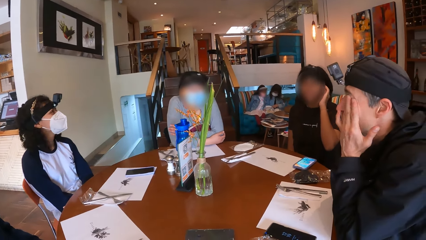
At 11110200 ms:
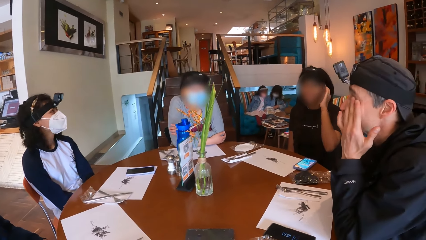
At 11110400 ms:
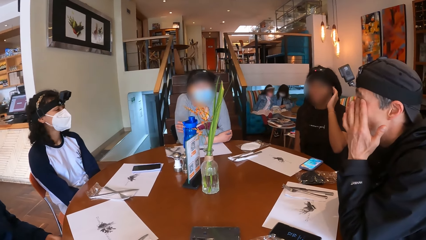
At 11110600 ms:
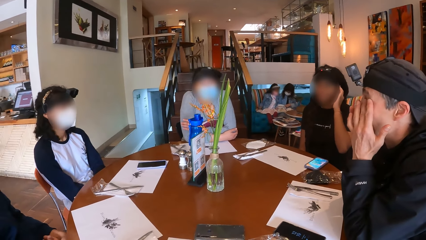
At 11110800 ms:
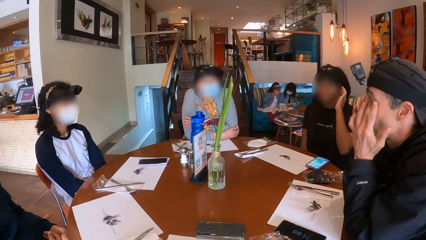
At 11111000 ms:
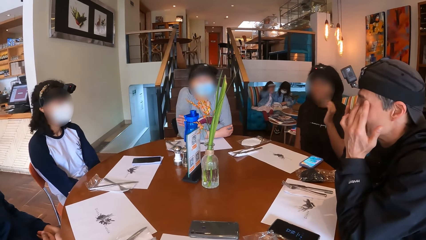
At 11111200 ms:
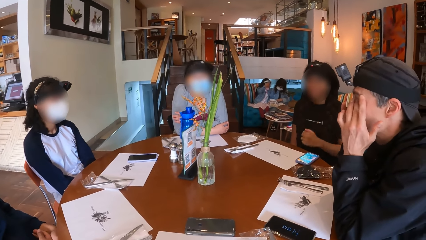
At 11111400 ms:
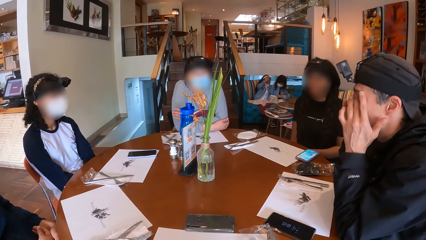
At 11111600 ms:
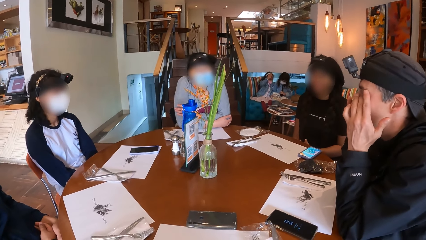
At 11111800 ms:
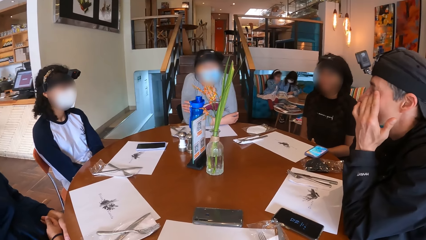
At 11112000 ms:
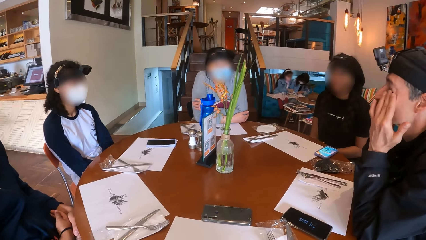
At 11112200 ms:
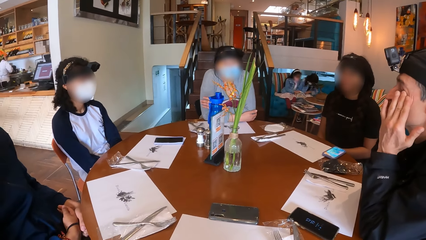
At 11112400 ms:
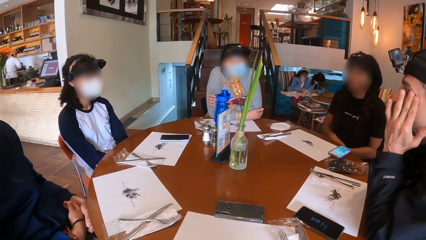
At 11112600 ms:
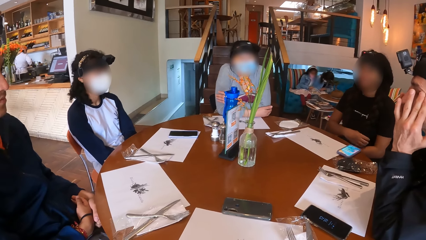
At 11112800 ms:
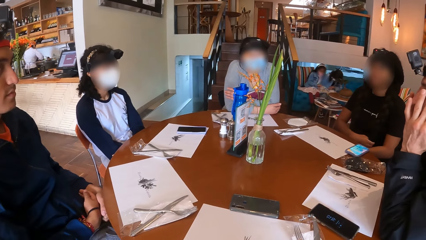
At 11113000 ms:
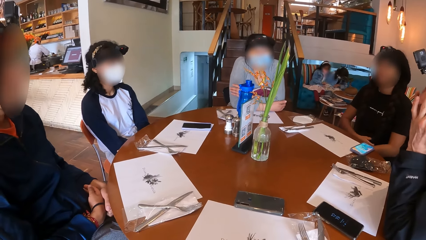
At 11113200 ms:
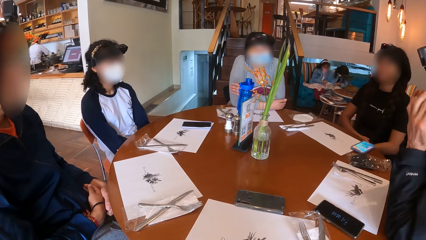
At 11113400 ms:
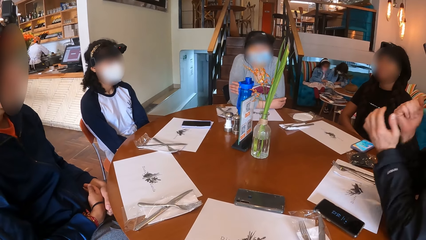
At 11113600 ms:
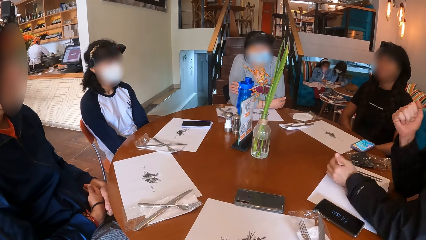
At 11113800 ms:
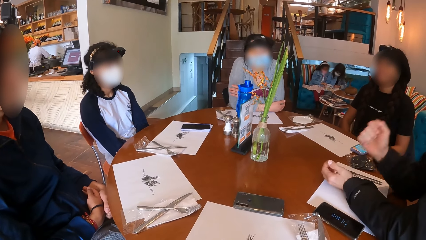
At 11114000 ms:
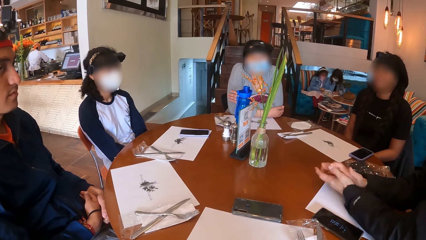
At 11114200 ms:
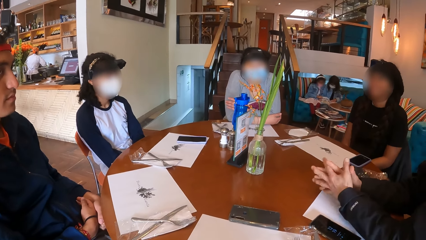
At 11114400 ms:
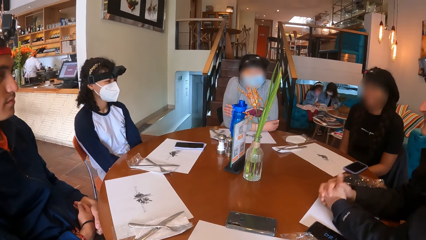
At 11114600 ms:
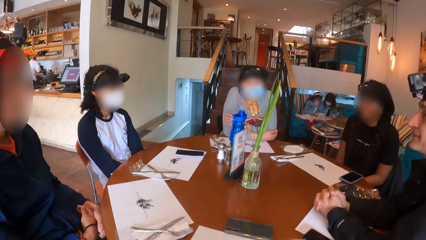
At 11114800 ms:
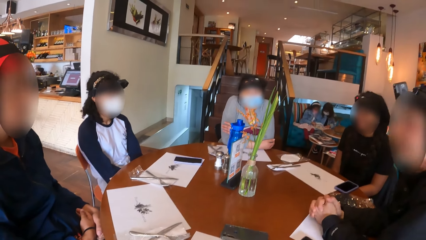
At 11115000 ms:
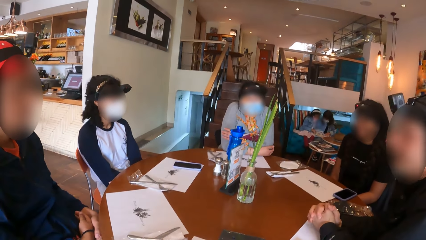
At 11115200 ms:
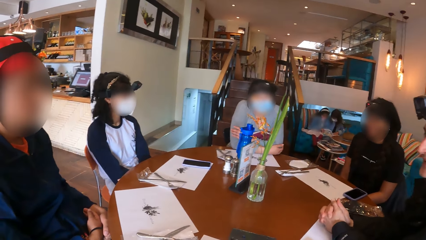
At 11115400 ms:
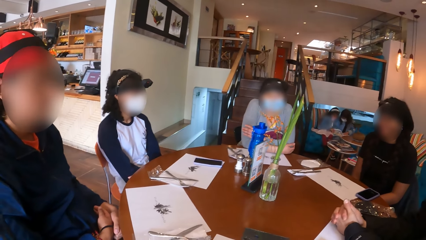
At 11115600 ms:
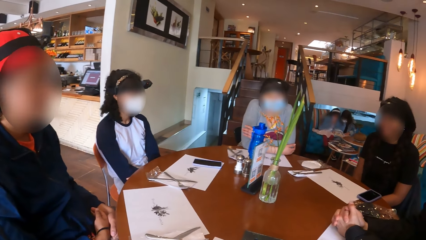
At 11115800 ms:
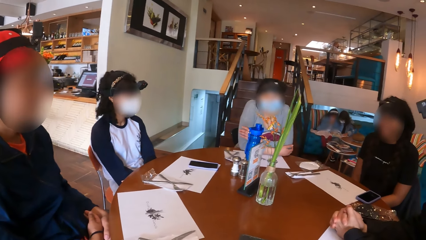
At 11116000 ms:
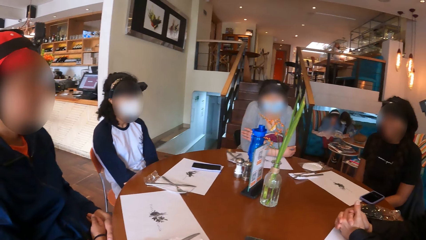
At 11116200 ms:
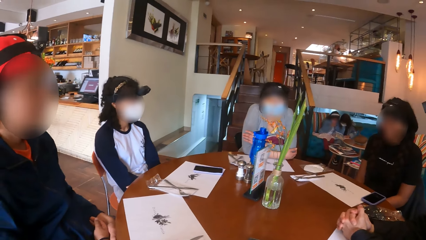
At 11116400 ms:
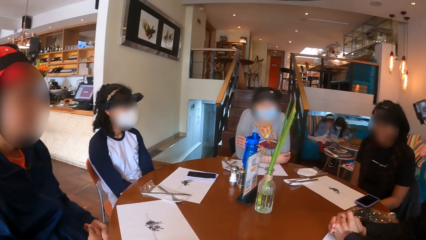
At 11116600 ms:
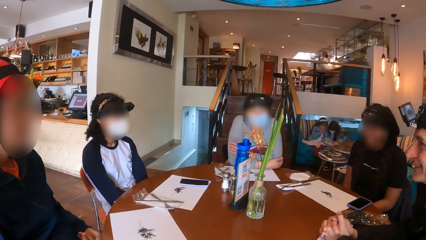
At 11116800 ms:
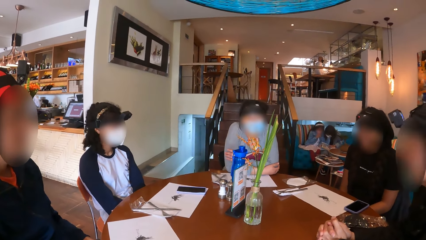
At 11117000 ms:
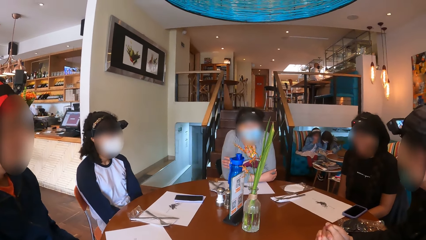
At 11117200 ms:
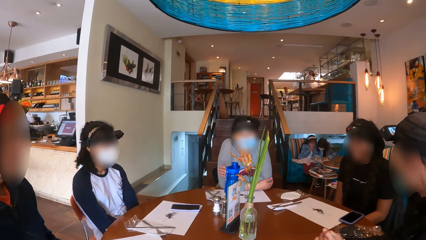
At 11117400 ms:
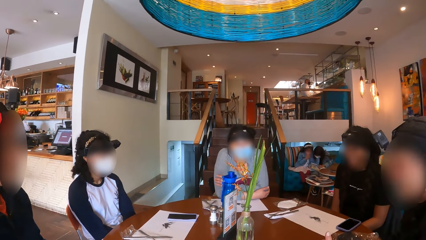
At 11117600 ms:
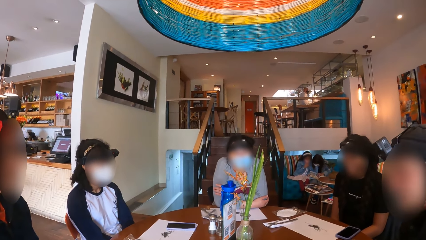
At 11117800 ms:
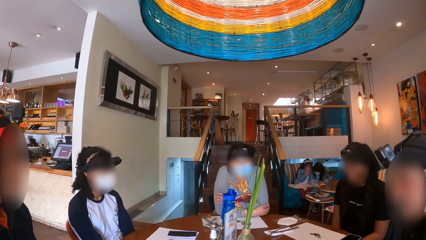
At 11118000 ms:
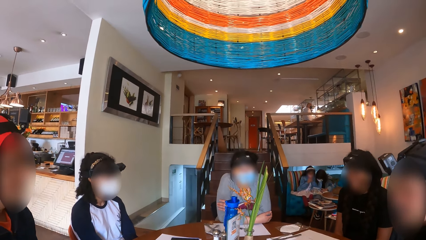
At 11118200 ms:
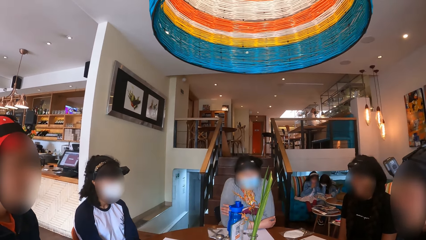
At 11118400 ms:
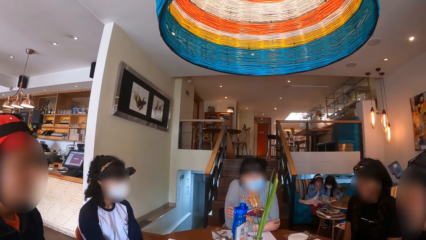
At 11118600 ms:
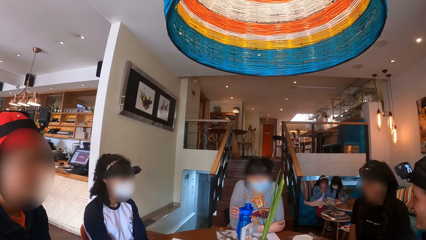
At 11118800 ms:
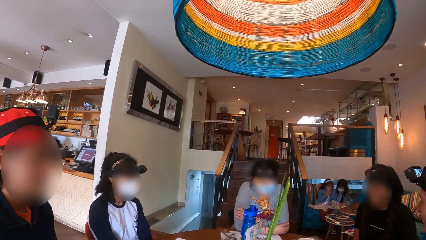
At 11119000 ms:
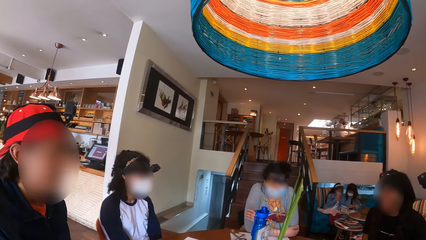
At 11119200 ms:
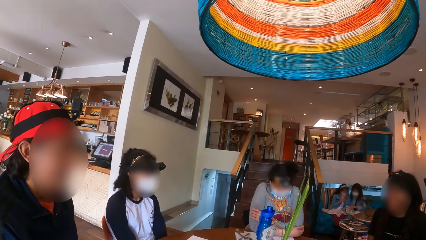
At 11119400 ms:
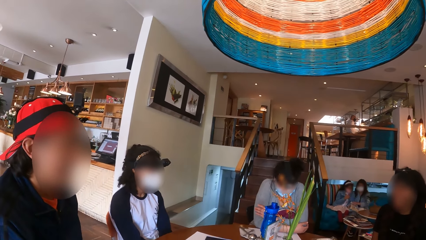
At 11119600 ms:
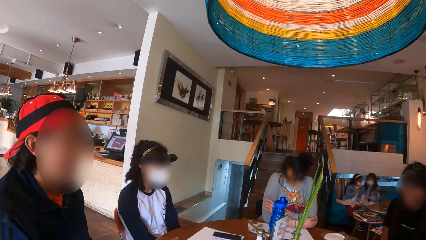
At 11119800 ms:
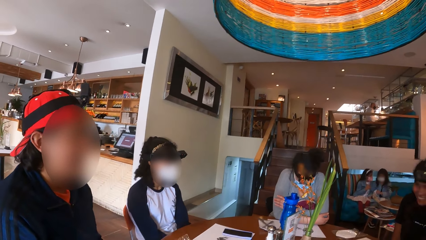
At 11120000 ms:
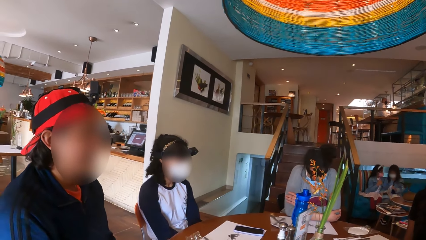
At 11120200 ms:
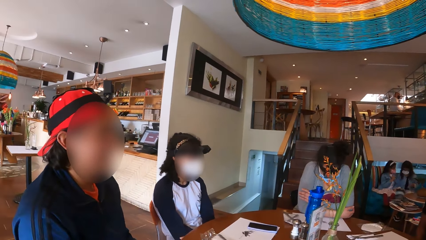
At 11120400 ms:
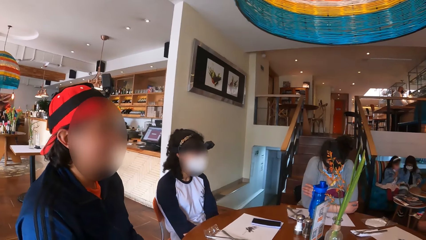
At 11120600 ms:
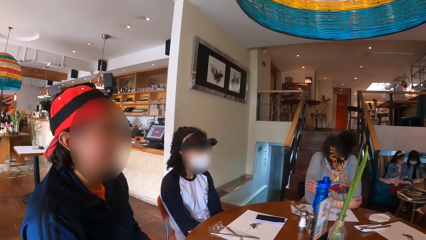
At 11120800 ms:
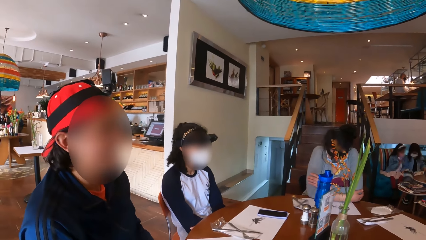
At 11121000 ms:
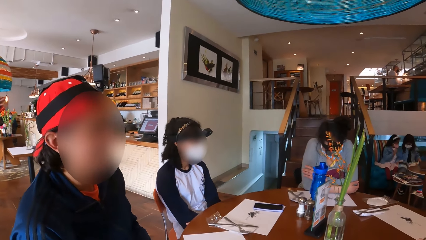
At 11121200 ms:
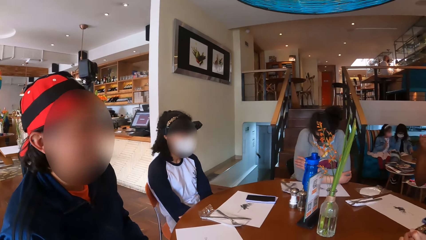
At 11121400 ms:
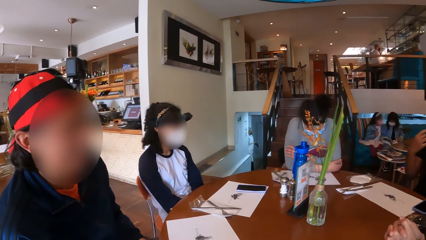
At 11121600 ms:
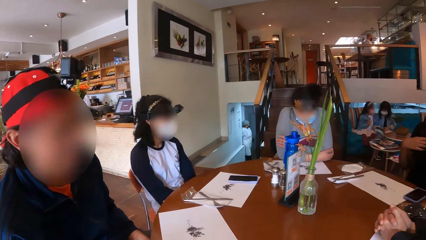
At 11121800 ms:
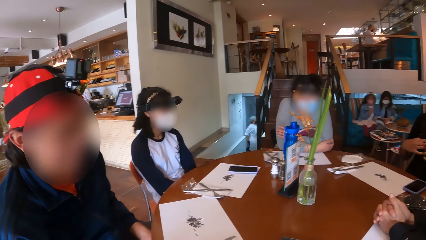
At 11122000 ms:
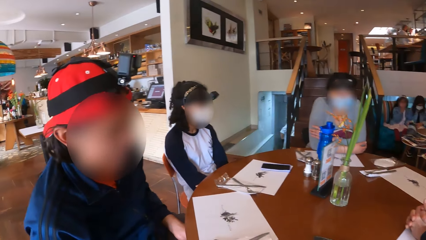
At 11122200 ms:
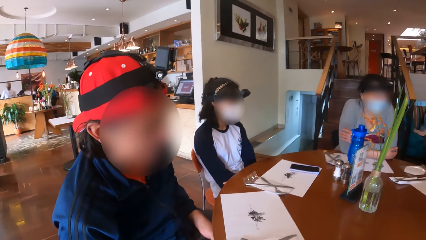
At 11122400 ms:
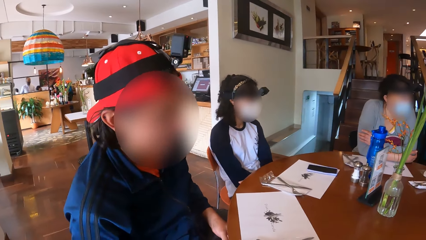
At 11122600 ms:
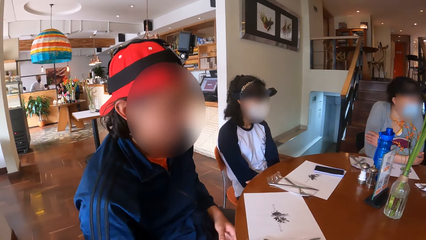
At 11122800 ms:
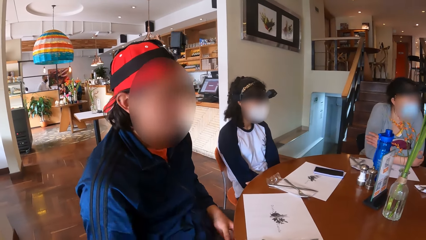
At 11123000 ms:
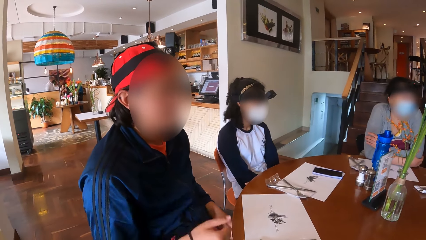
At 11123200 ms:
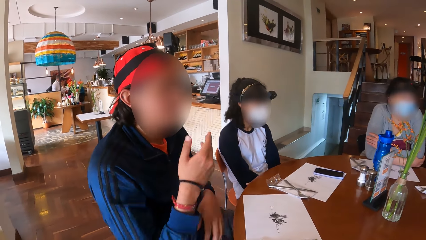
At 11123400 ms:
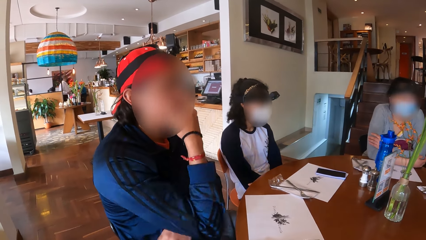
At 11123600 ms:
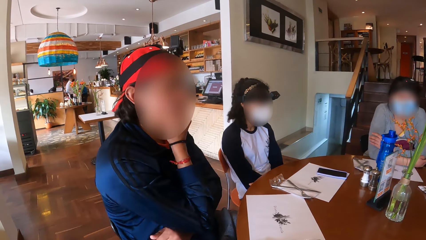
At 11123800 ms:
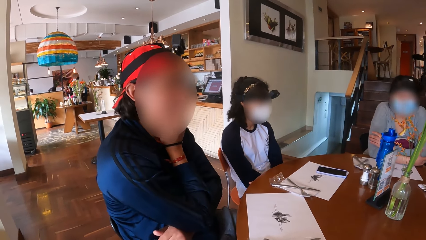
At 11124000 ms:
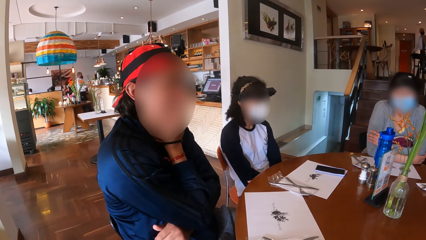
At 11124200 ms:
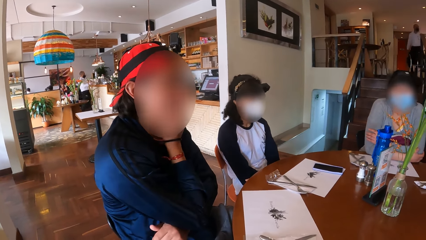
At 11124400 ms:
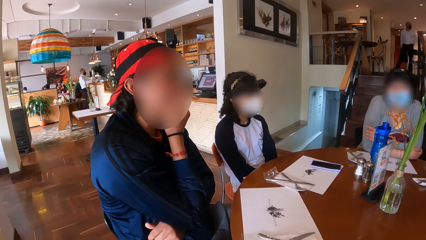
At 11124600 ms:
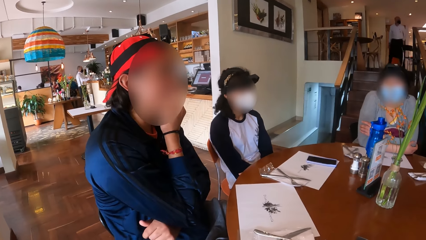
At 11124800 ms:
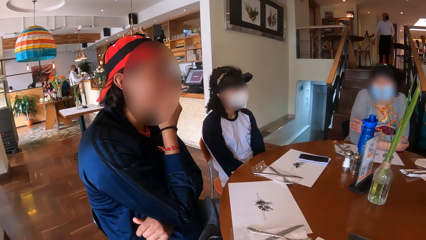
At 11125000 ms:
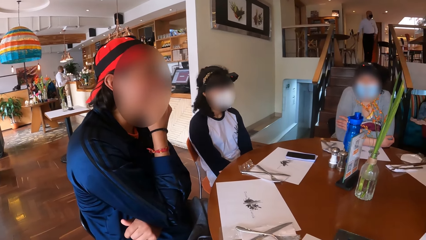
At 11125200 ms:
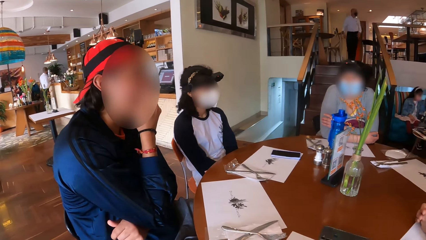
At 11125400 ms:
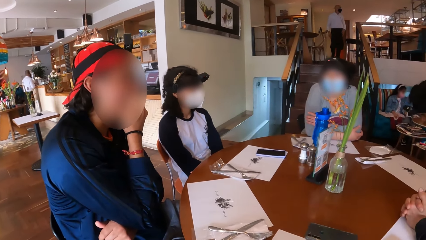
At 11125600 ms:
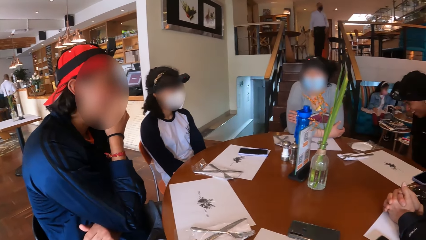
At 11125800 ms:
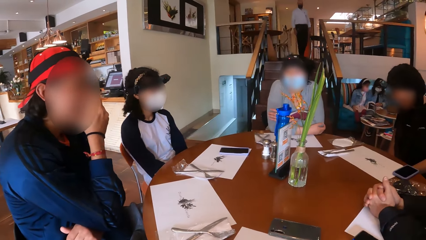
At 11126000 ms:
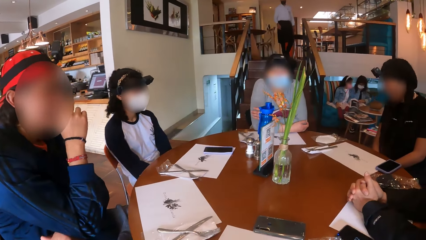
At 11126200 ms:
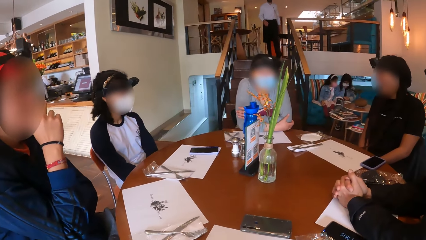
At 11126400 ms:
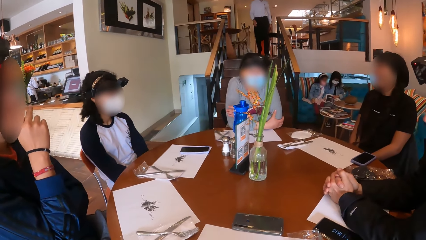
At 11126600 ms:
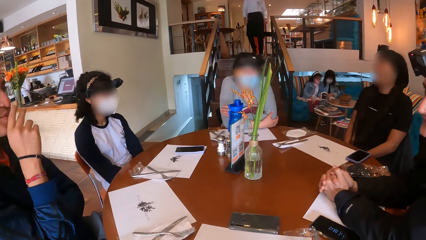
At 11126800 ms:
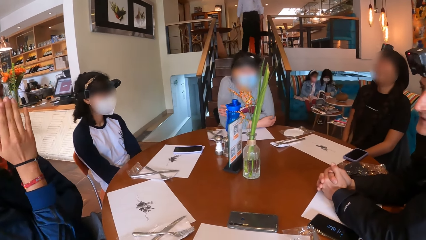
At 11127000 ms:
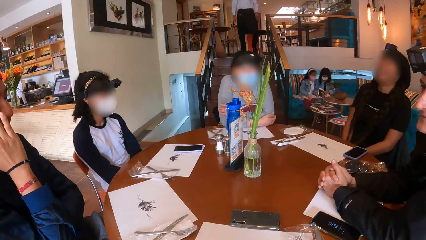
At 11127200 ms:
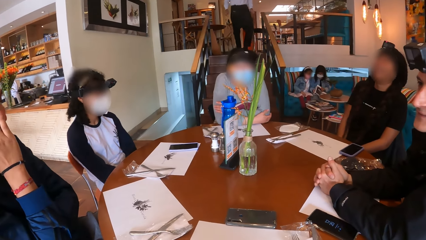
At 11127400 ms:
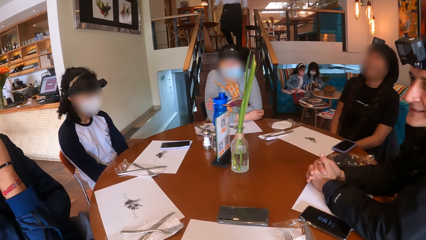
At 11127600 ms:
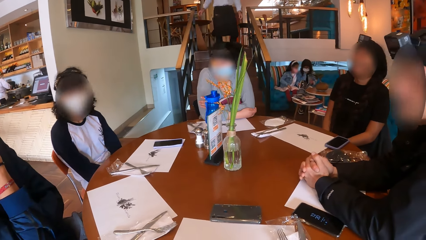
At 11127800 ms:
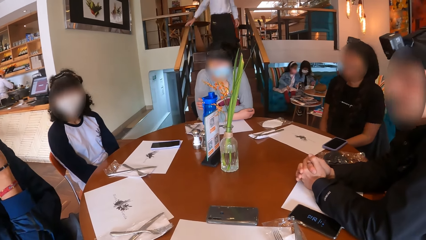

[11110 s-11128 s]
A person moves hands.
